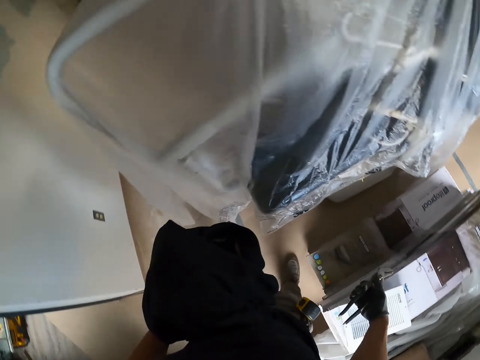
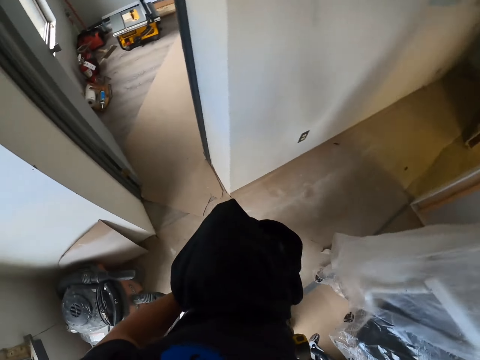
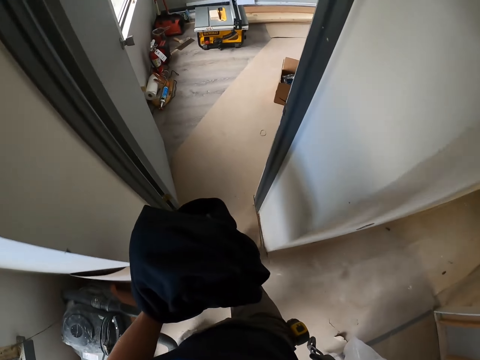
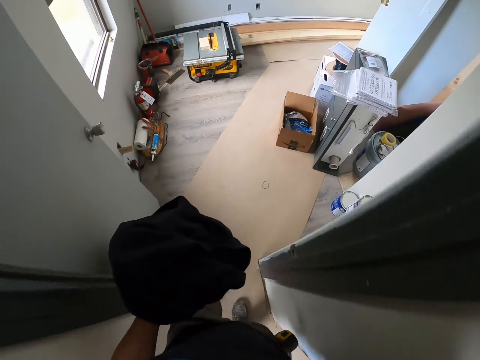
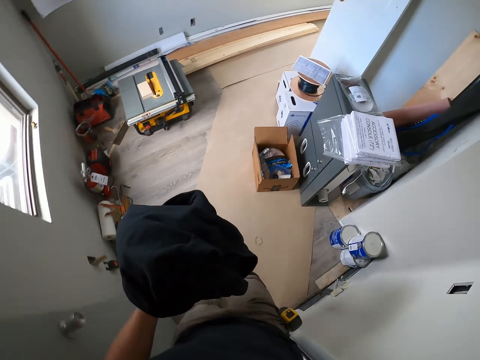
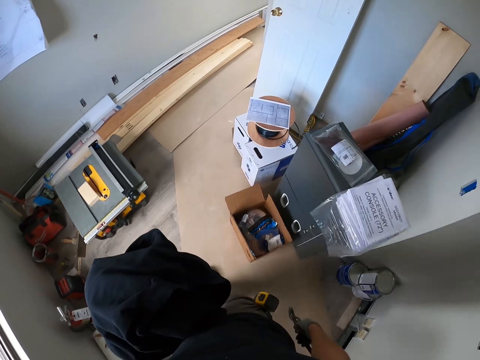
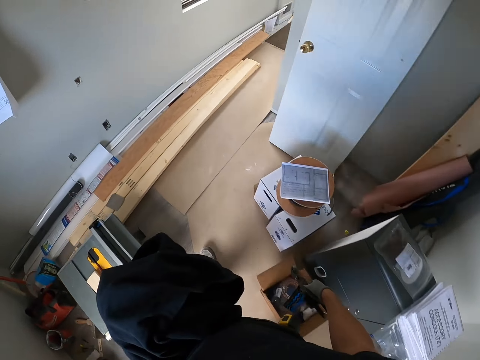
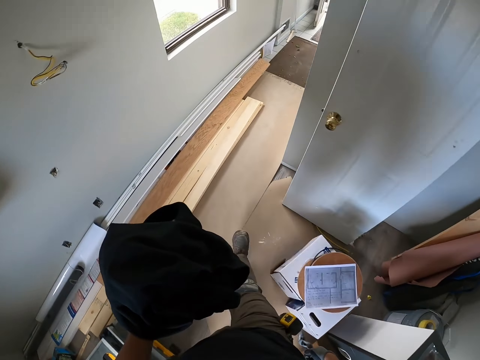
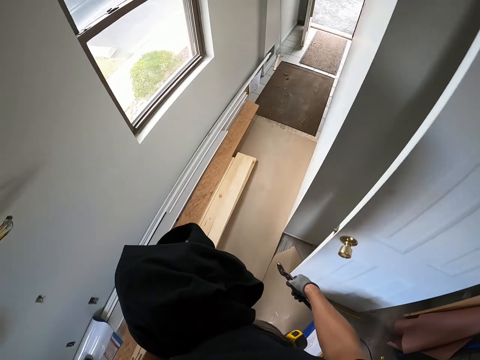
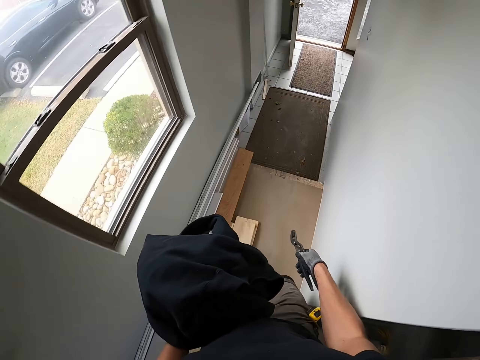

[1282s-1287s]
The camera wearer moves to another room.

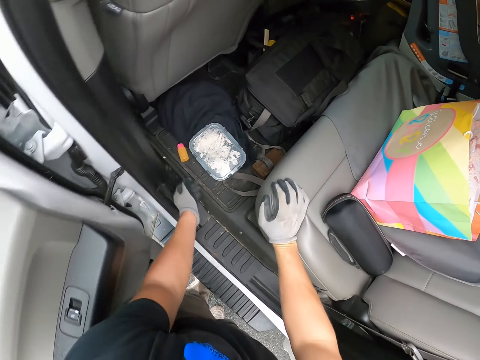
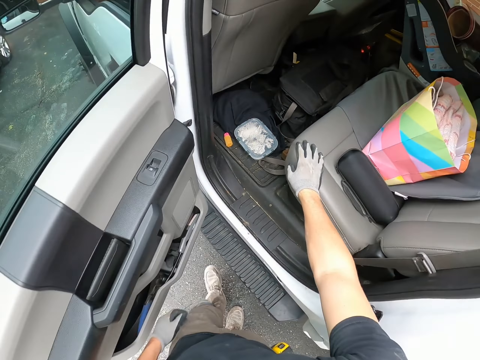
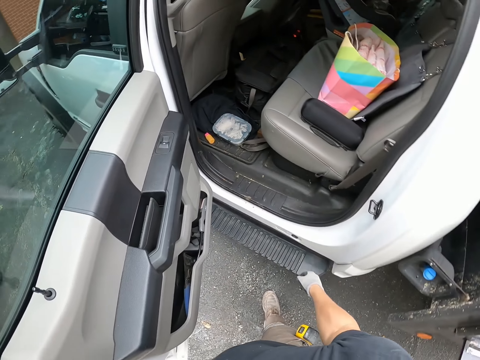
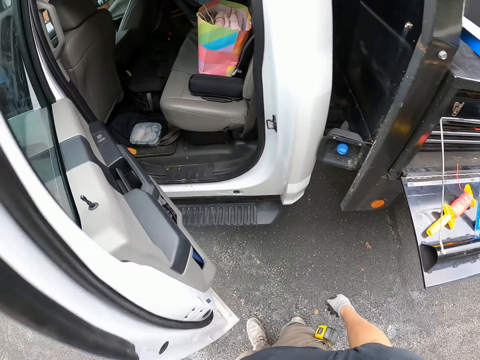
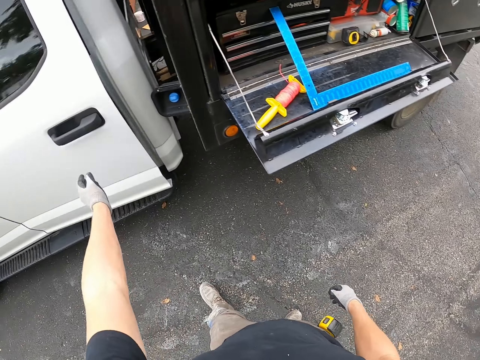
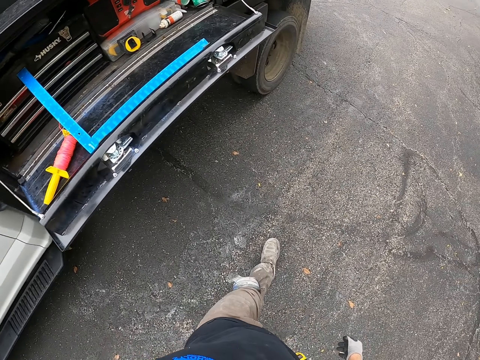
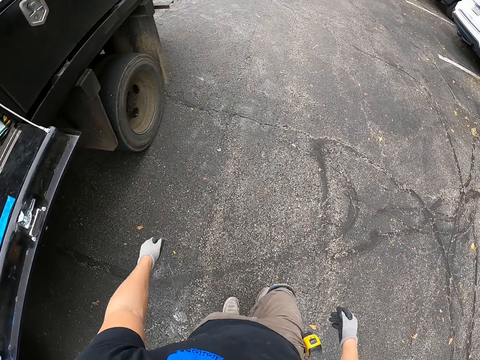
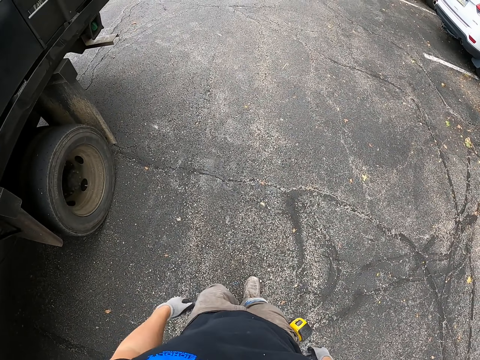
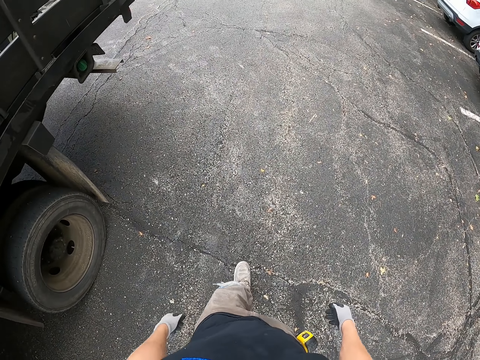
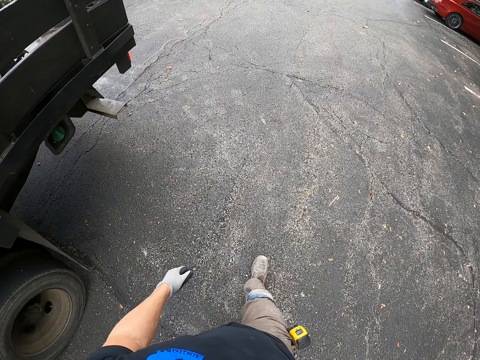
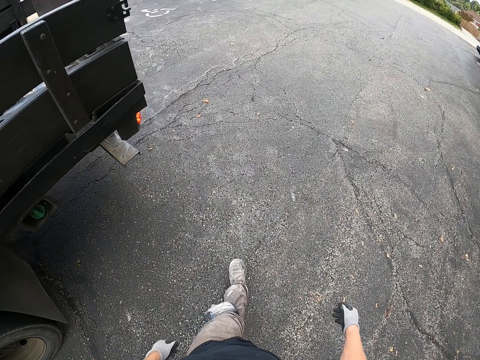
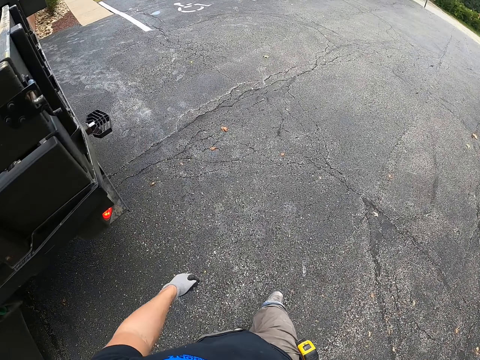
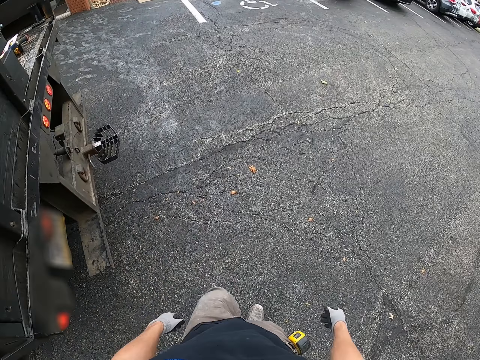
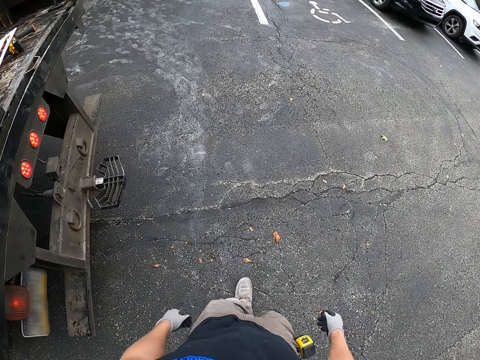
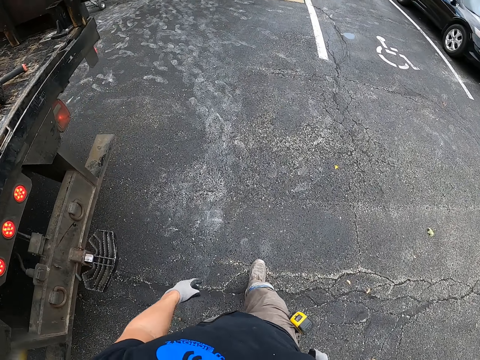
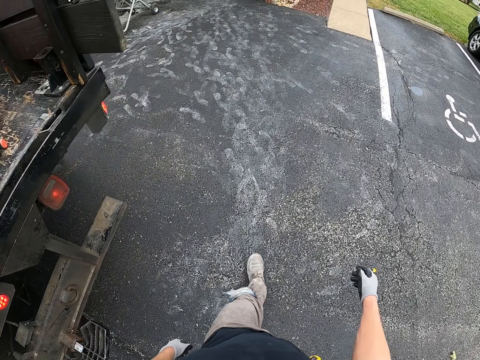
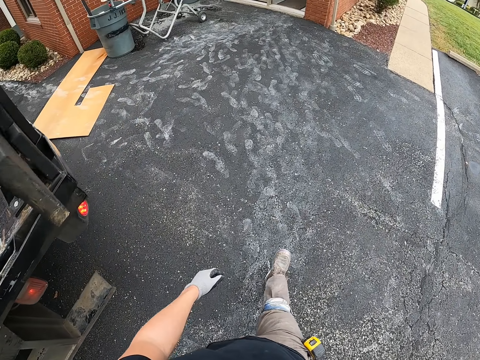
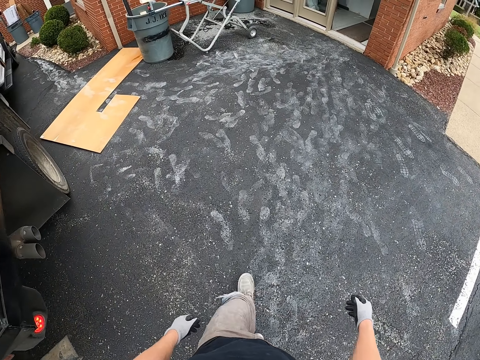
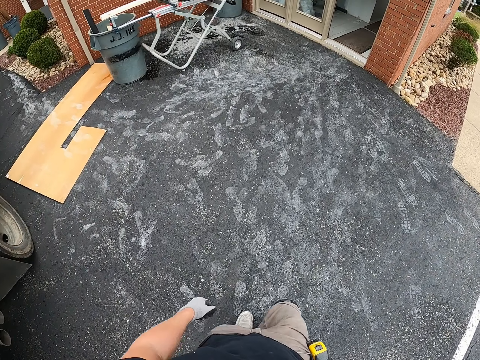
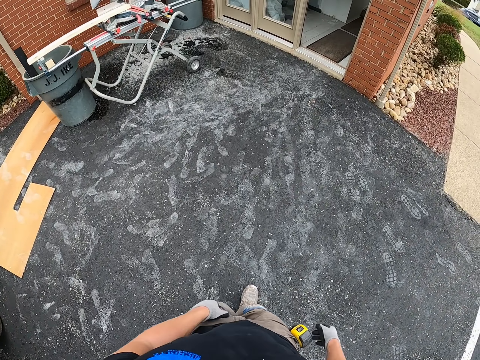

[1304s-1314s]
The camera wearer closes the door of the truck. They walk around.

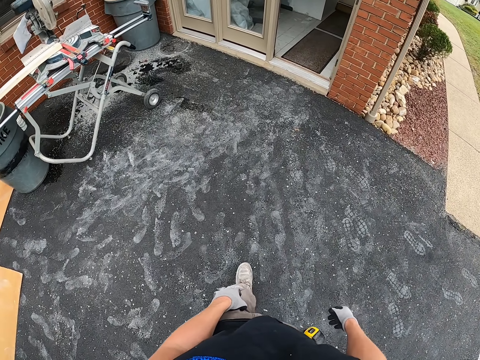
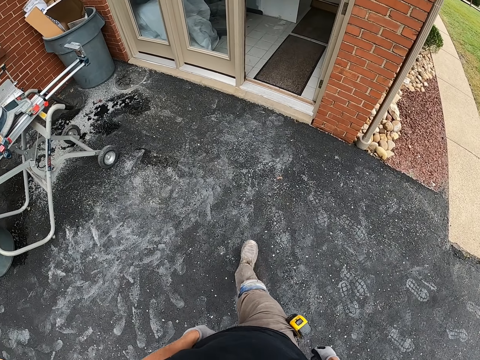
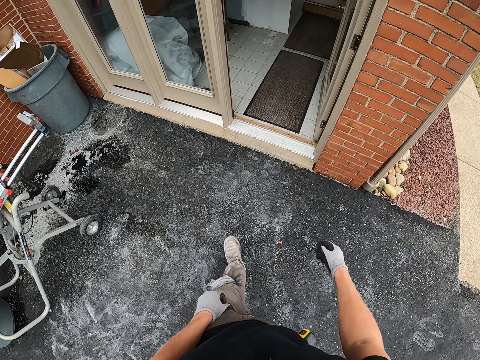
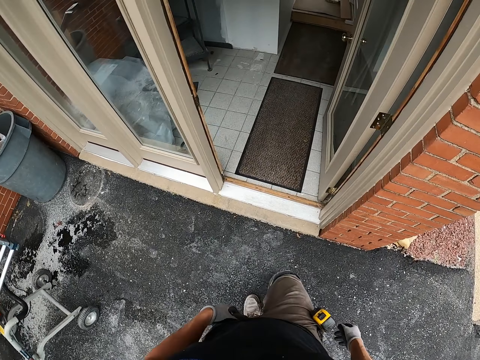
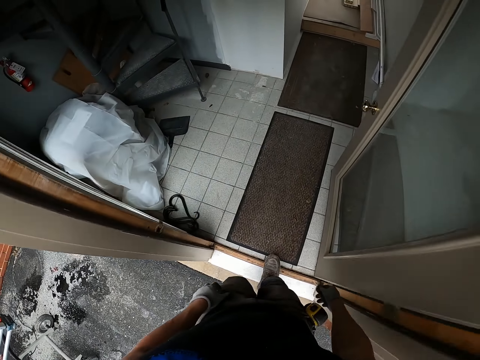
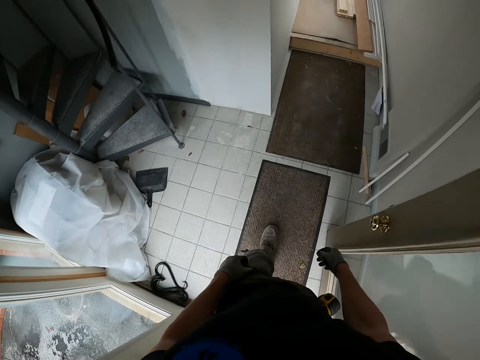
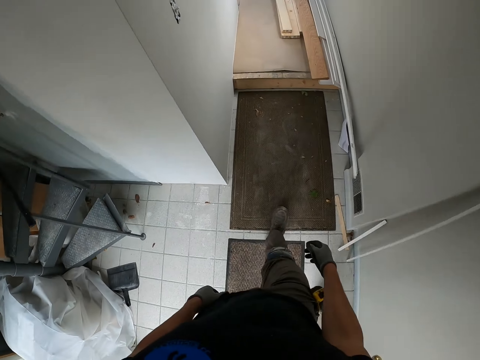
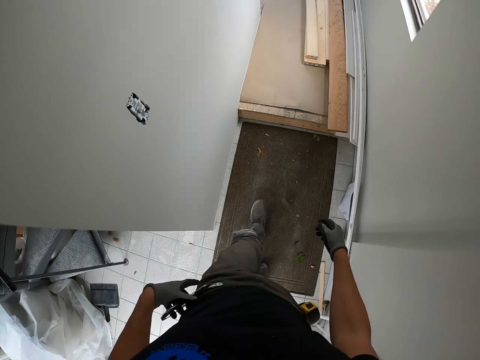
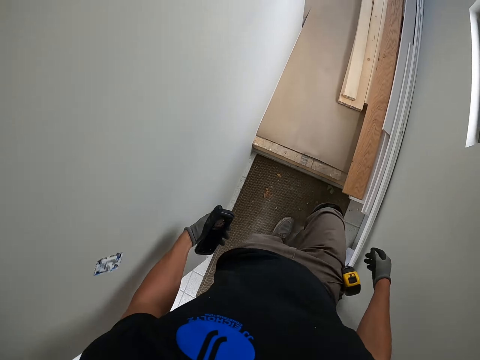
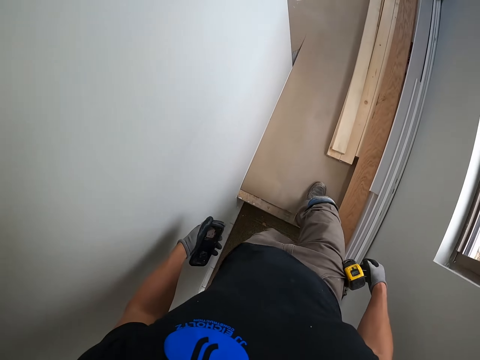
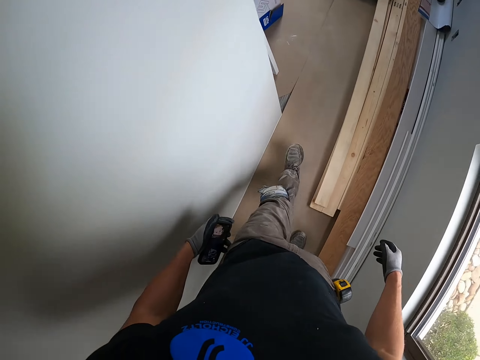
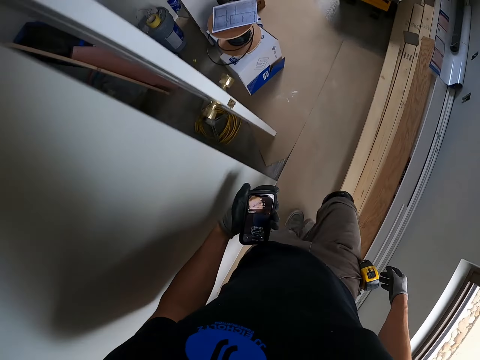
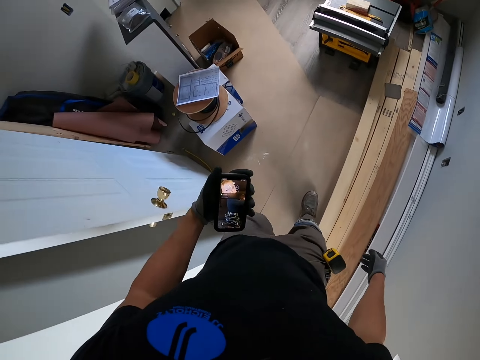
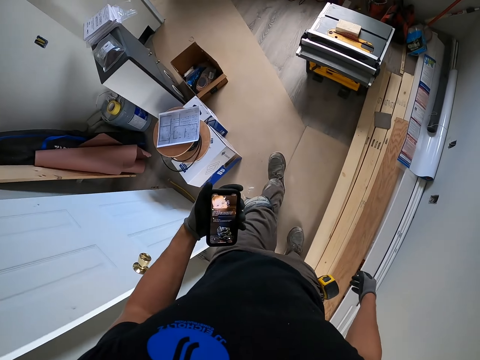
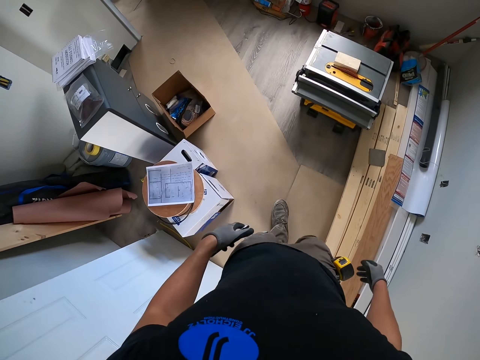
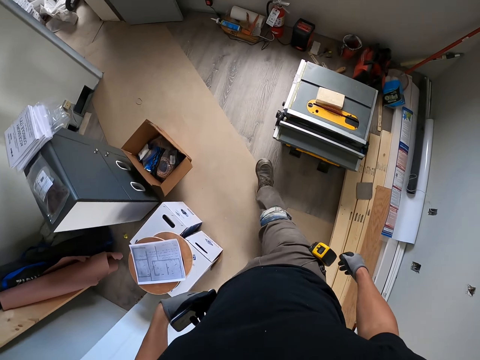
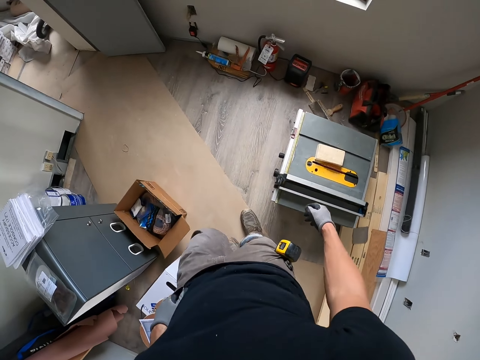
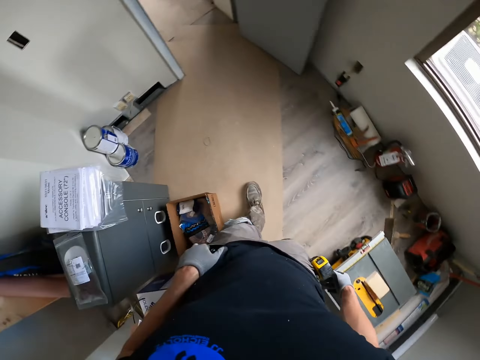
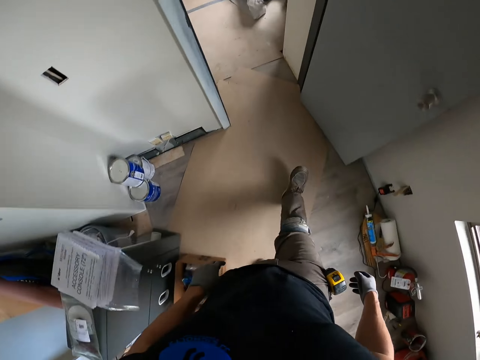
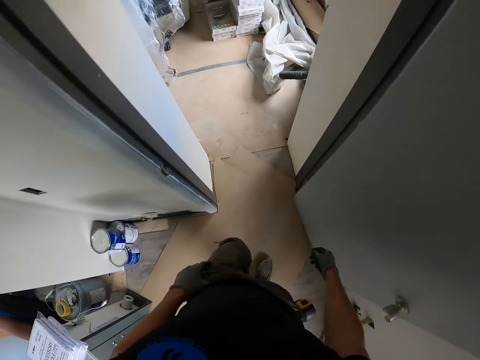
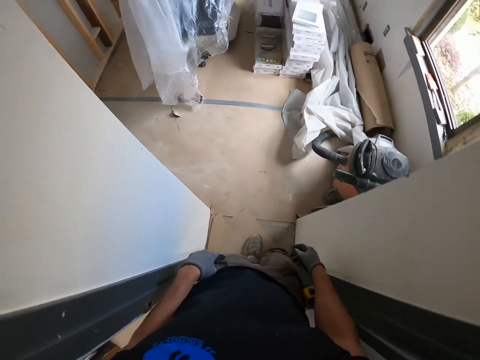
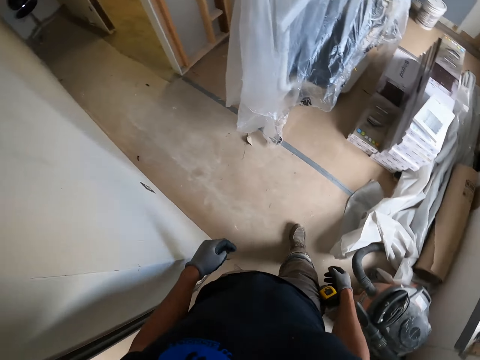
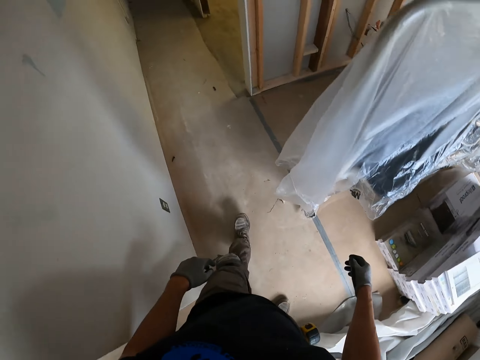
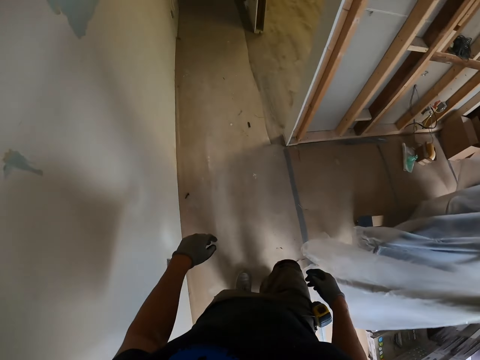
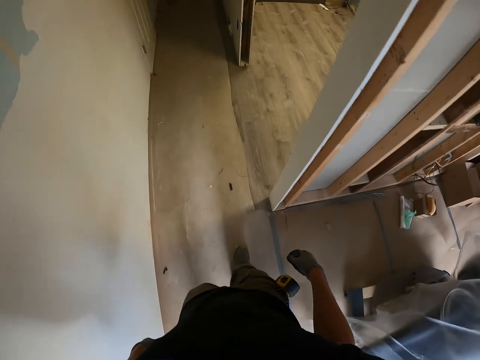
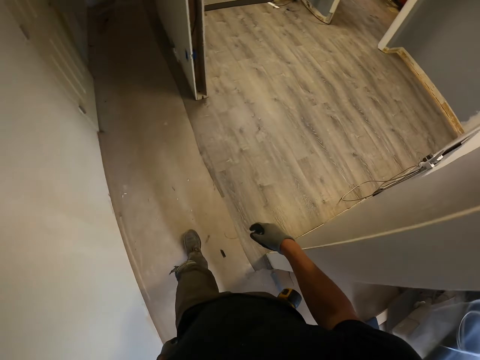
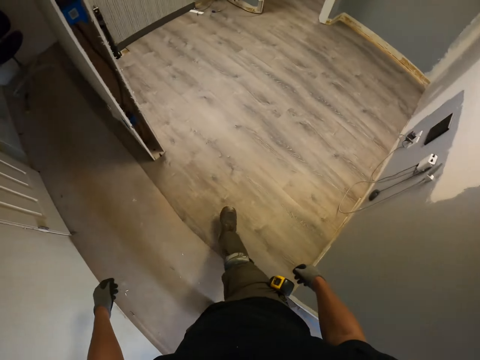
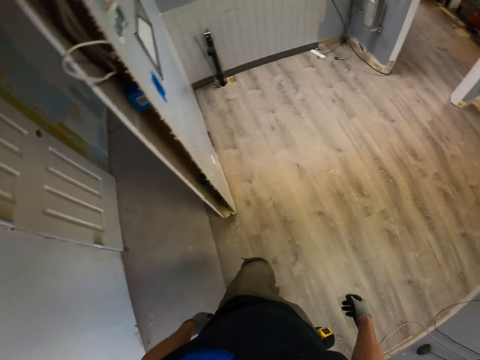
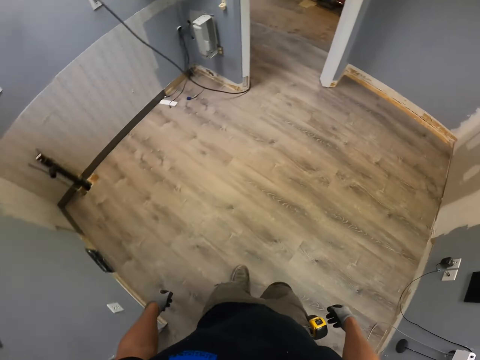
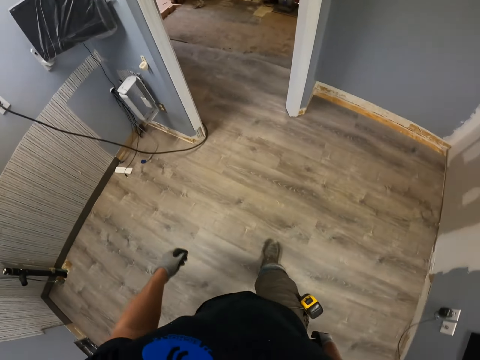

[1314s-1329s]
The camera wearer enters the house. They look at the phone. They put the phone back in the pocket. They walk in the house.
